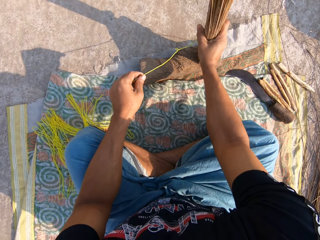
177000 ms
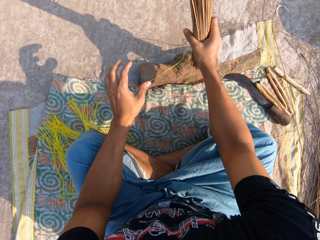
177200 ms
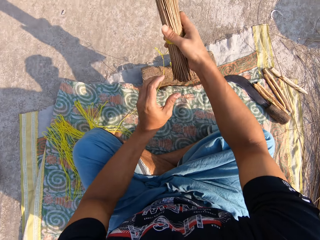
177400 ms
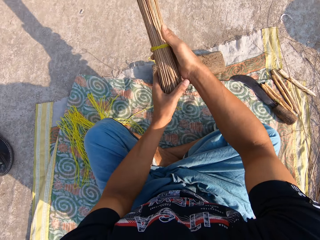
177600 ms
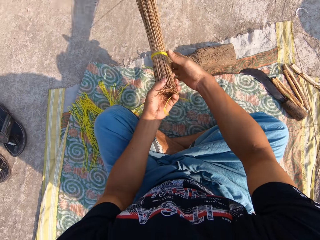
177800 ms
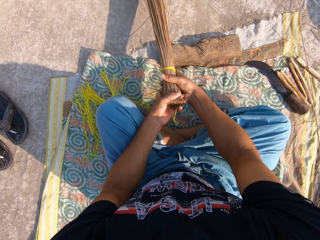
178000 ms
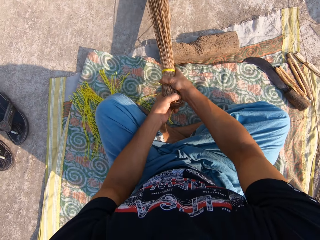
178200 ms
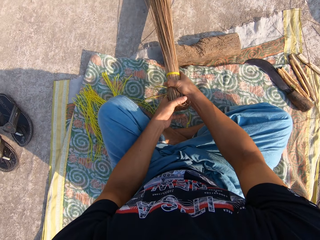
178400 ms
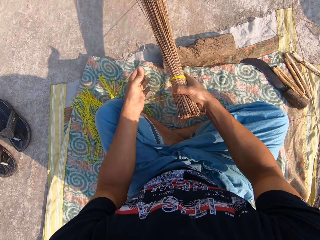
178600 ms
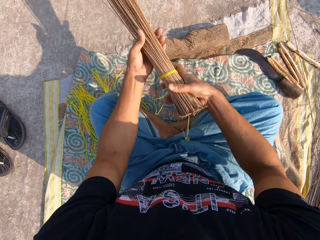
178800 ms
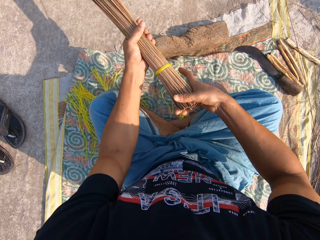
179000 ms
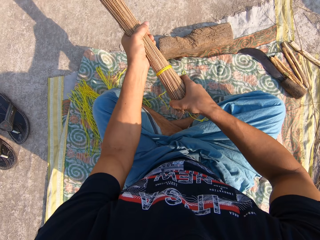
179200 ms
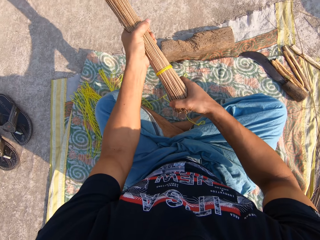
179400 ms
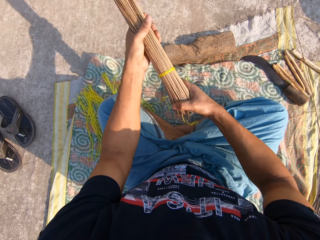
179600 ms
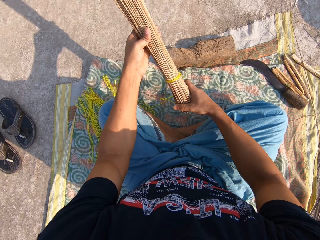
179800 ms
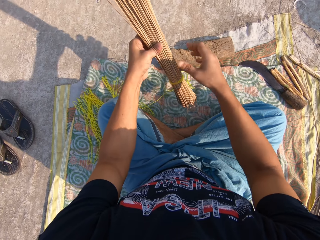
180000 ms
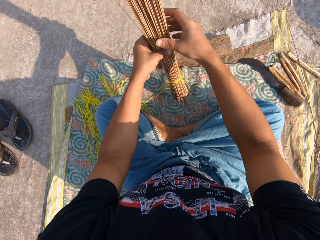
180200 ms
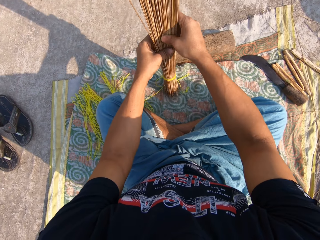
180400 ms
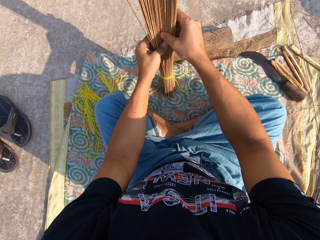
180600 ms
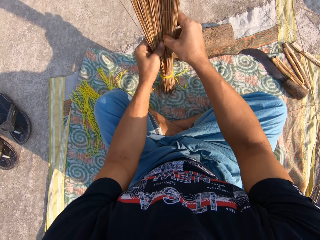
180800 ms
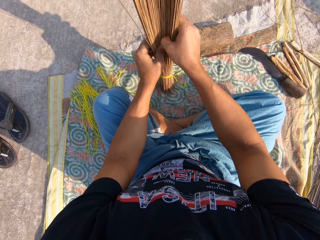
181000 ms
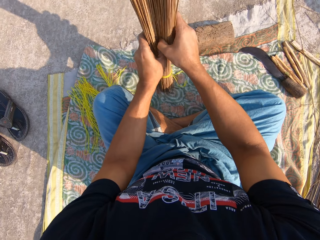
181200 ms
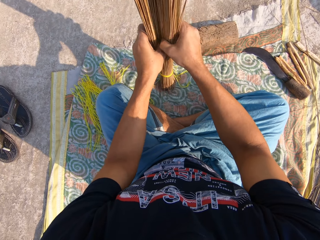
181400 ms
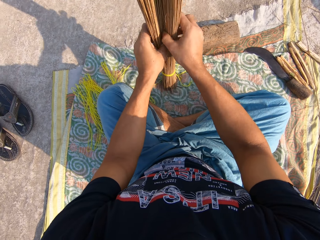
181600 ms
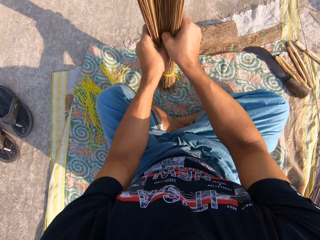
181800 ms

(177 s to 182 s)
The camera wearer adjusts the broomsticks with both hands.

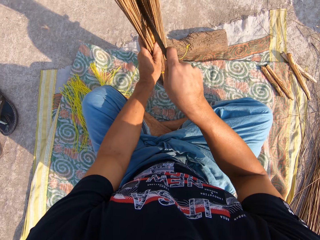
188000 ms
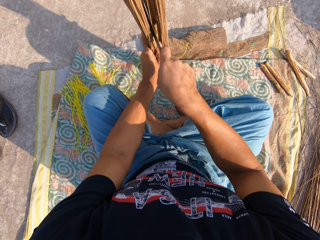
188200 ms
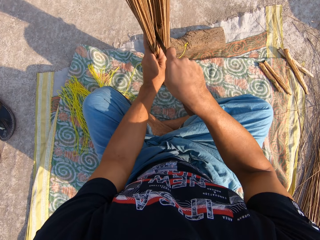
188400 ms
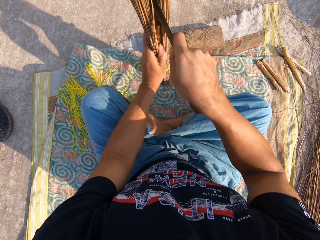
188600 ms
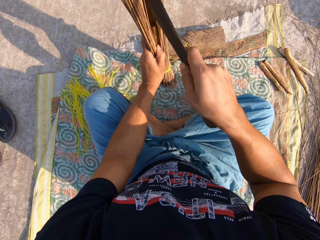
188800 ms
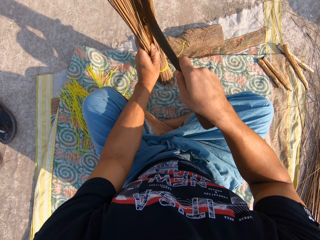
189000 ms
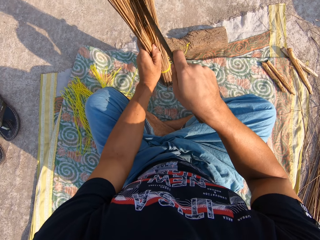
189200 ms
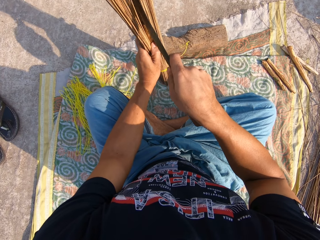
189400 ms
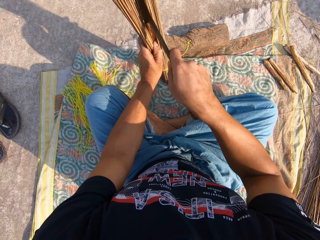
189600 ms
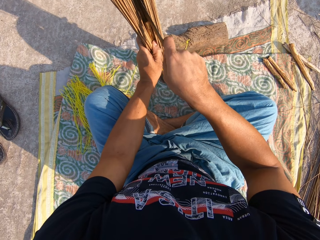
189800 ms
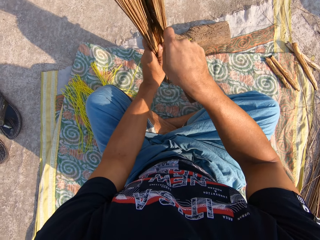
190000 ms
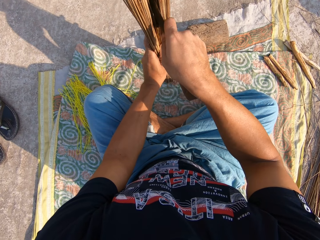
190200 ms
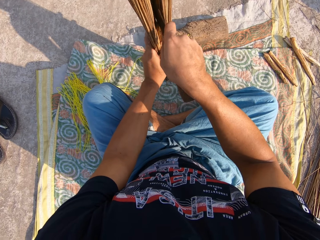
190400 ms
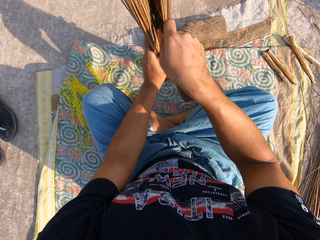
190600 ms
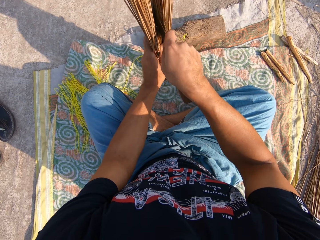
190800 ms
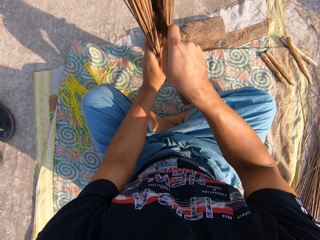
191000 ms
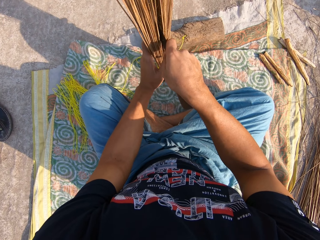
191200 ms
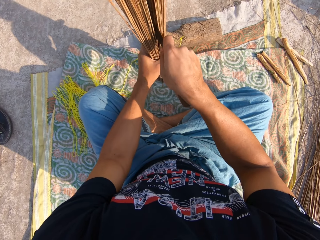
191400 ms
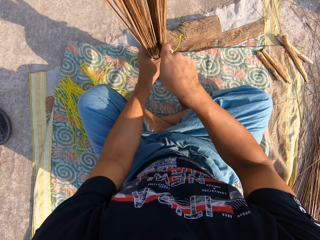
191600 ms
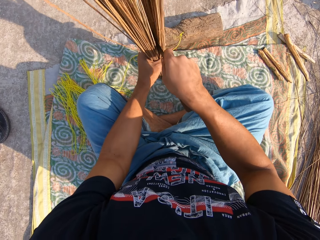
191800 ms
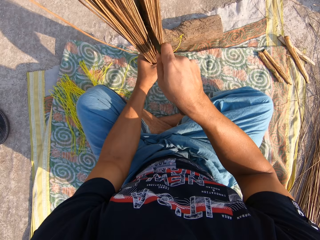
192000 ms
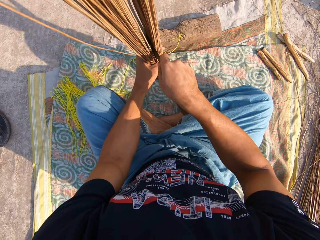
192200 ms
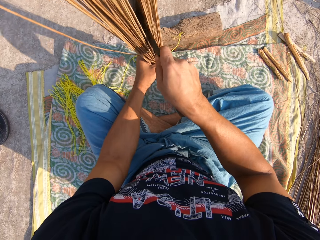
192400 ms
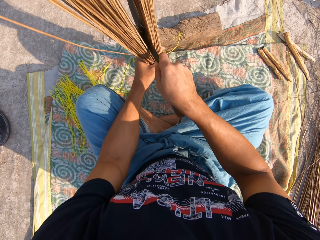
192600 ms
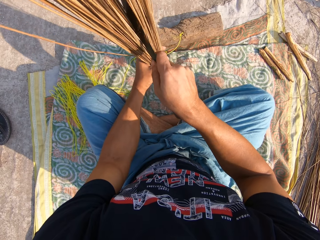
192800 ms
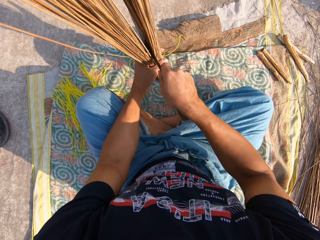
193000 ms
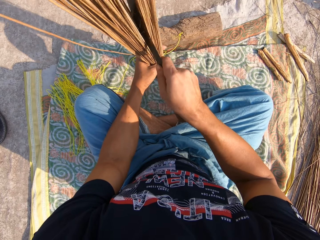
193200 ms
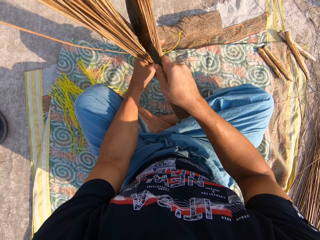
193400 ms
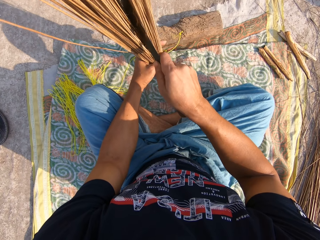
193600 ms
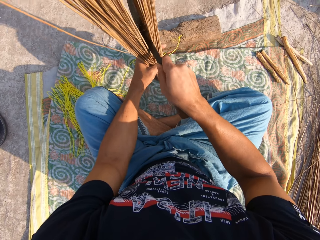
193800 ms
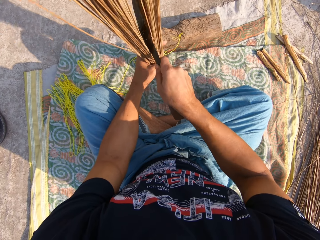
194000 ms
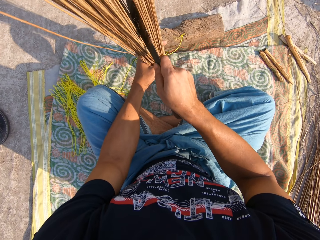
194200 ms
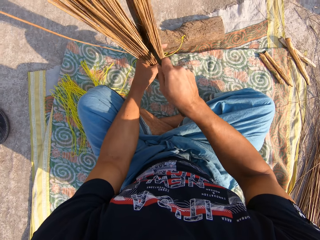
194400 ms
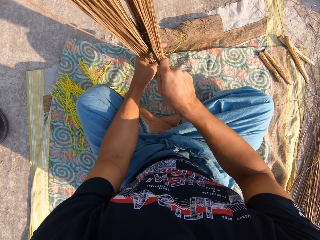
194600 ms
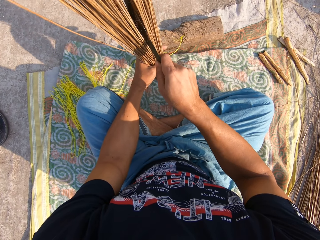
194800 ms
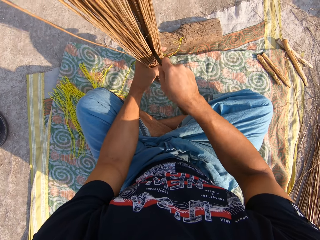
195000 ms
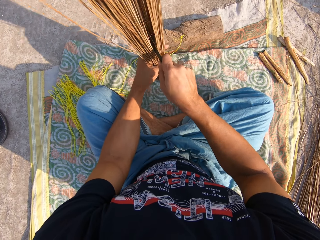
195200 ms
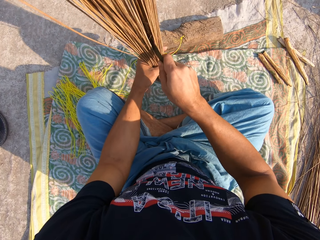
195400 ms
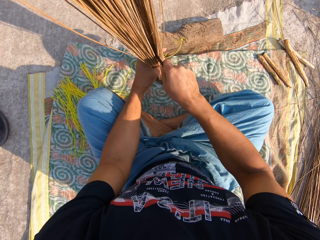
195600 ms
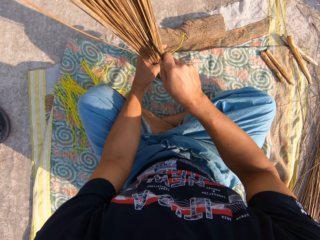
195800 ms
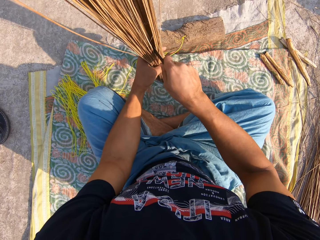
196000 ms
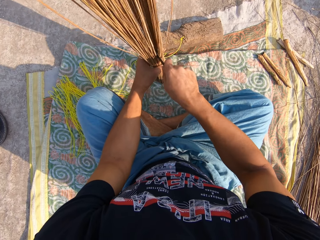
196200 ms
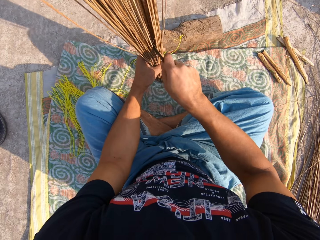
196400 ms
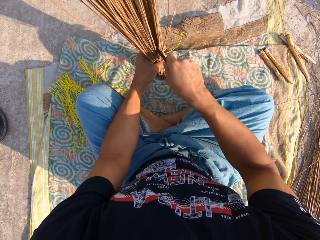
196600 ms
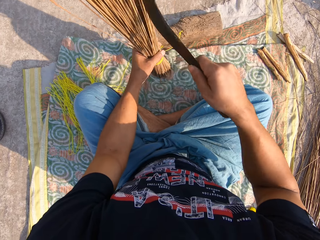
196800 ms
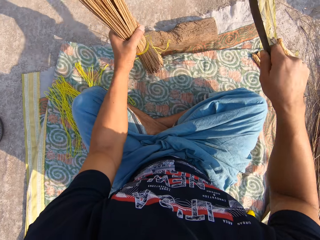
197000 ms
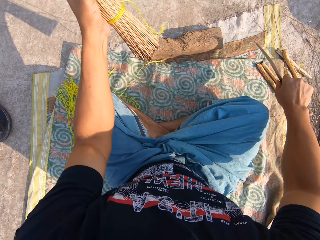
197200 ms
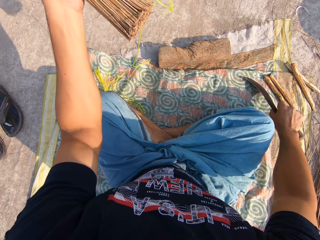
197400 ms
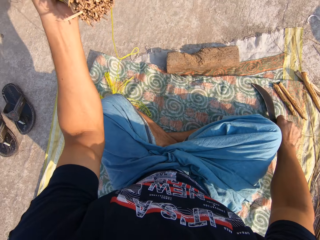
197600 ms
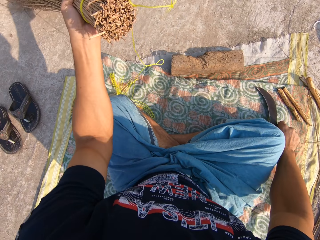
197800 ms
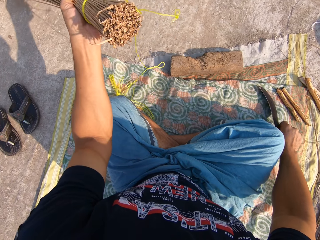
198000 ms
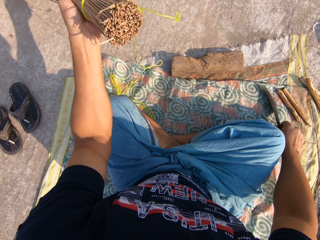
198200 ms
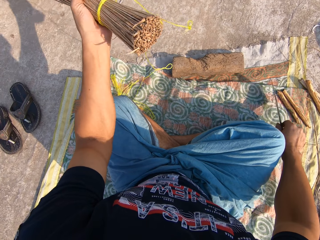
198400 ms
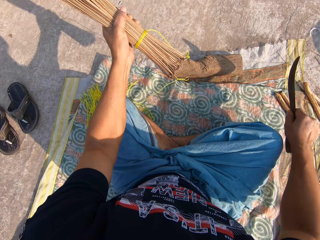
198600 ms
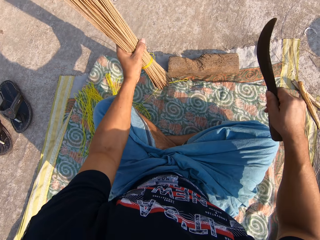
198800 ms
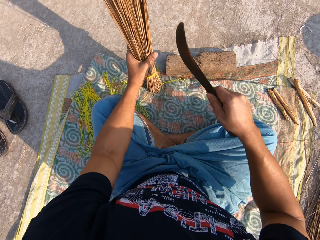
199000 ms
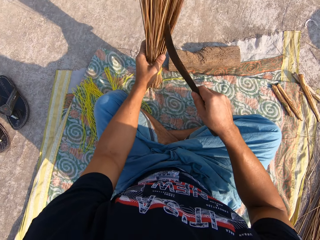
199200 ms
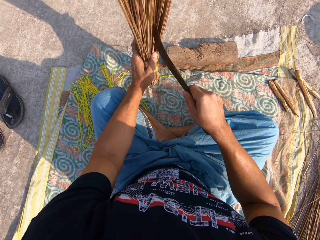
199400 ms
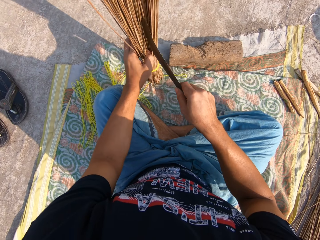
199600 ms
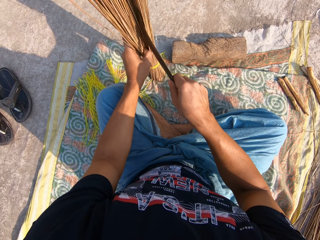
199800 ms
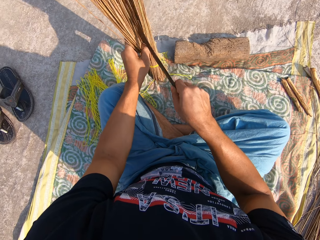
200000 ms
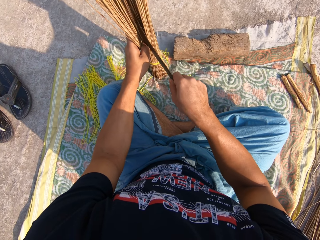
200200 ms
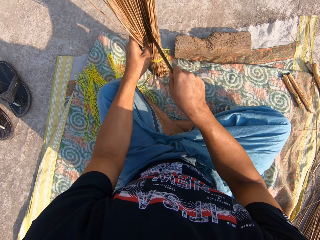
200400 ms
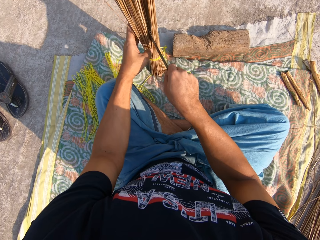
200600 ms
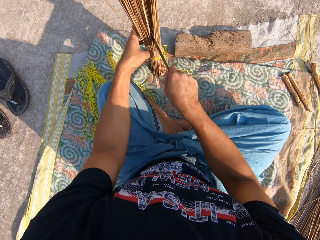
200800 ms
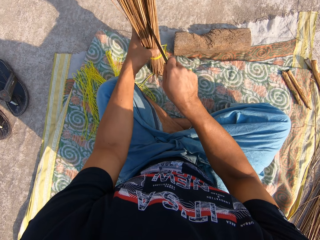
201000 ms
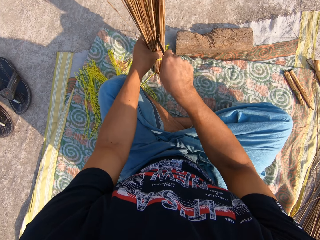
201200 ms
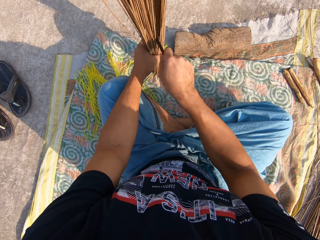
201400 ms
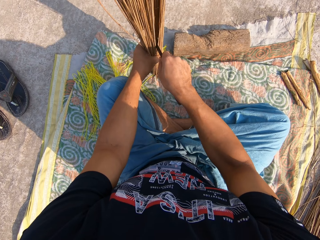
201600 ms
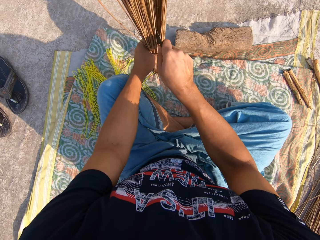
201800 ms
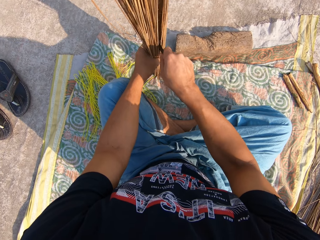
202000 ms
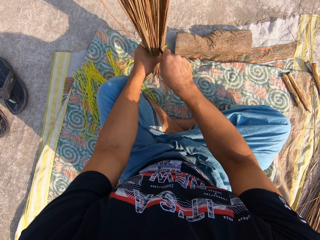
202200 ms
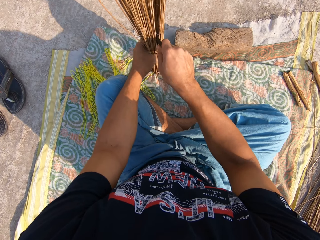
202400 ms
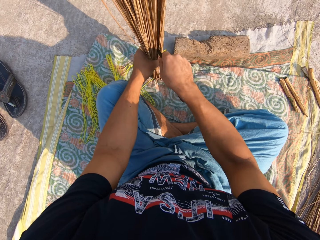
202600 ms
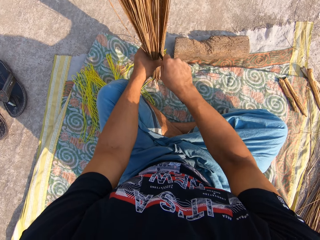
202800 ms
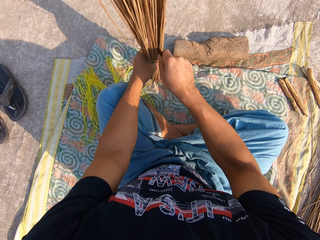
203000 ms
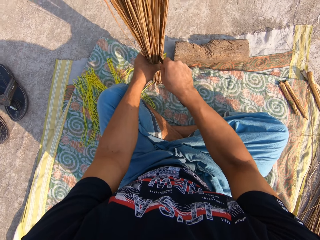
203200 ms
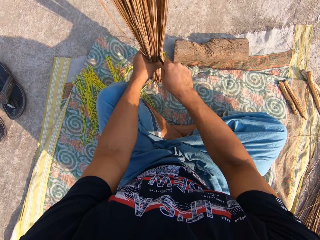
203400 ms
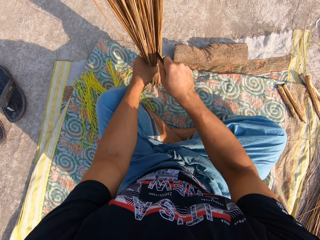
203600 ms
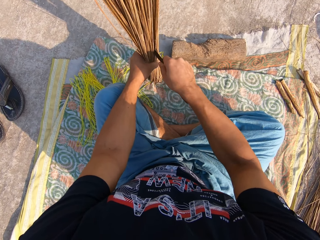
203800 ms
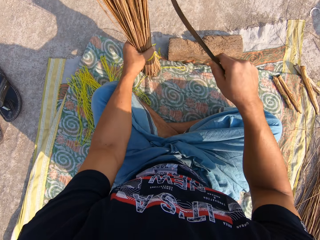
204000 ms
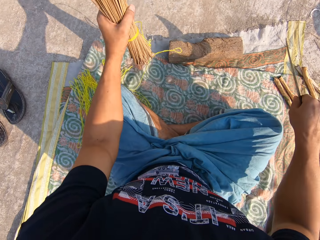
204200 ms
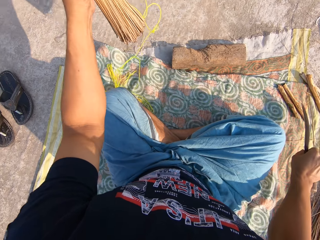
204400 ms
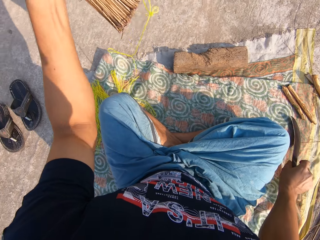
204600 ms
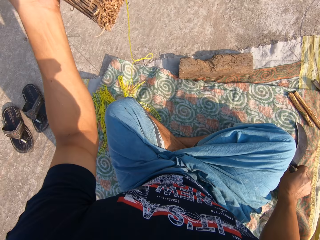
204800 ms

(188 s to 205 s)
The camera wearer hits the stick in the broom with the knife in his right hand. He separates the broom sticks with the knife. He separates the broom sticks with the knife again.
